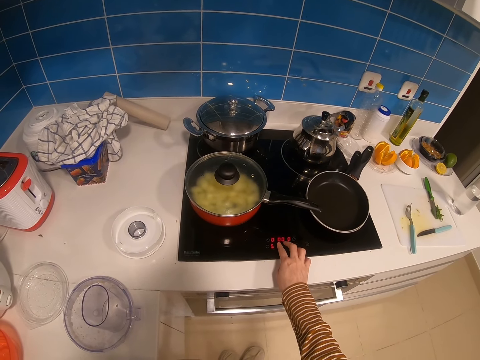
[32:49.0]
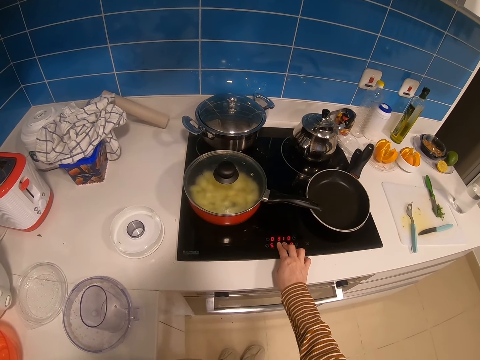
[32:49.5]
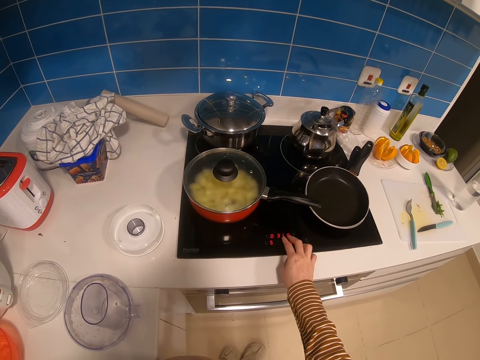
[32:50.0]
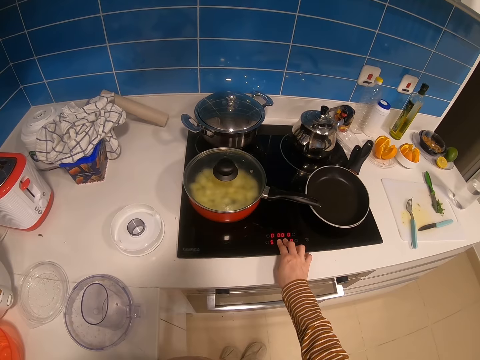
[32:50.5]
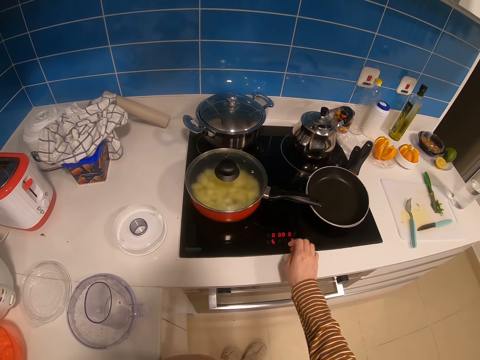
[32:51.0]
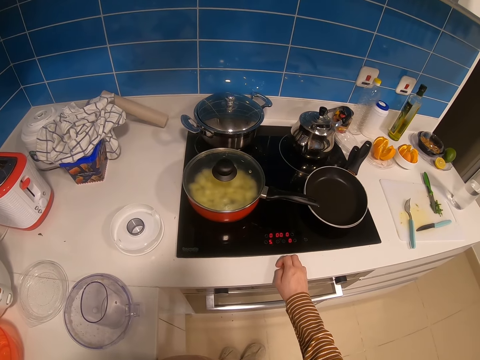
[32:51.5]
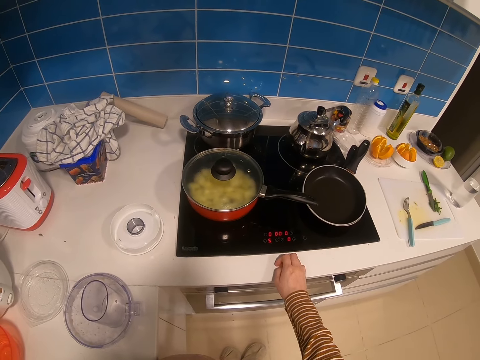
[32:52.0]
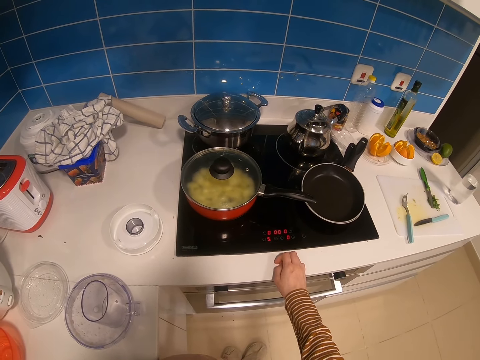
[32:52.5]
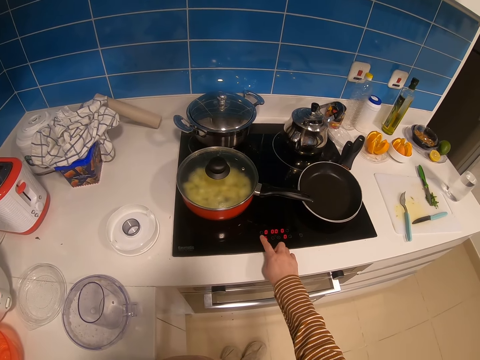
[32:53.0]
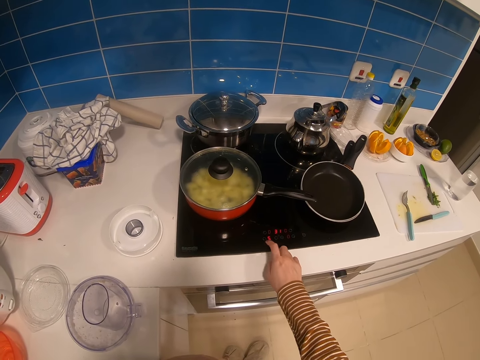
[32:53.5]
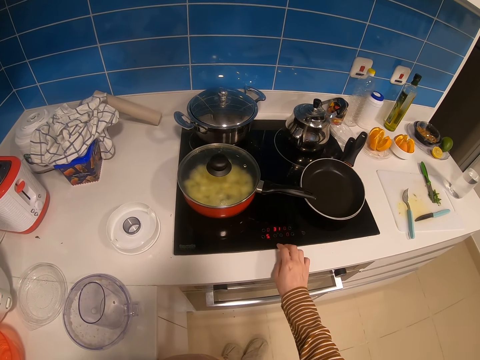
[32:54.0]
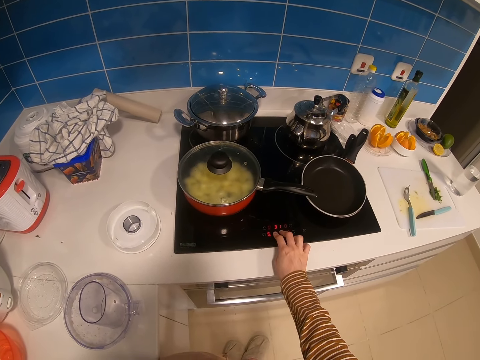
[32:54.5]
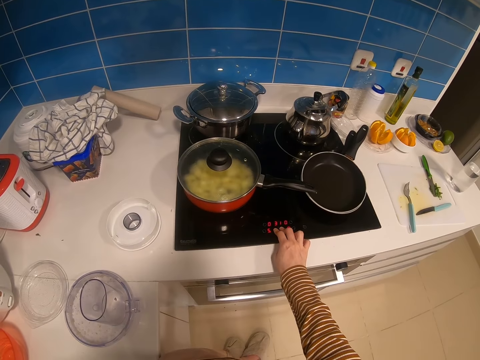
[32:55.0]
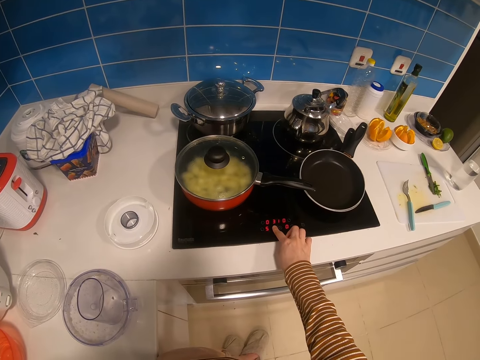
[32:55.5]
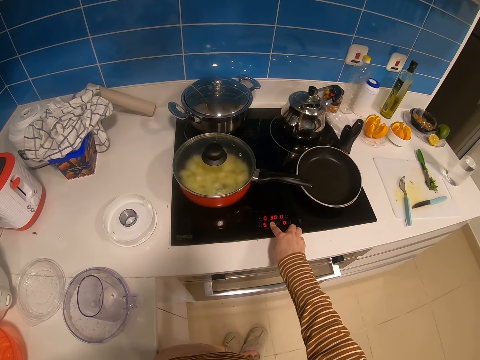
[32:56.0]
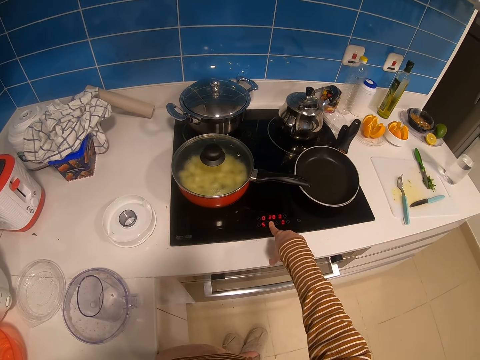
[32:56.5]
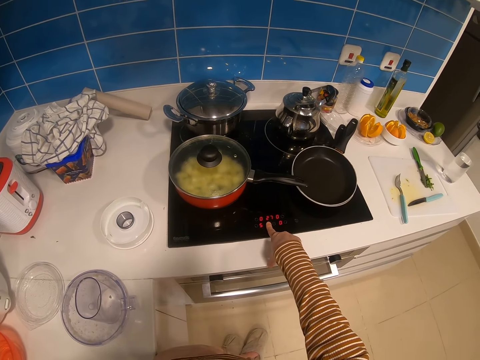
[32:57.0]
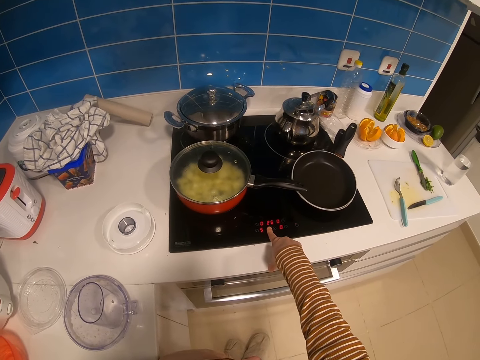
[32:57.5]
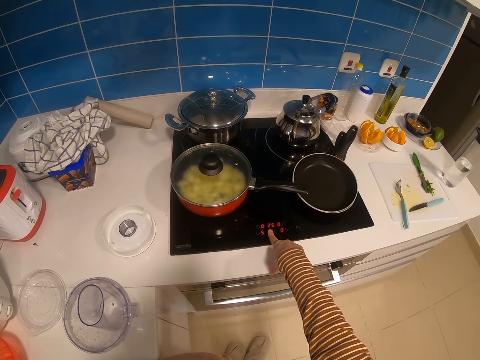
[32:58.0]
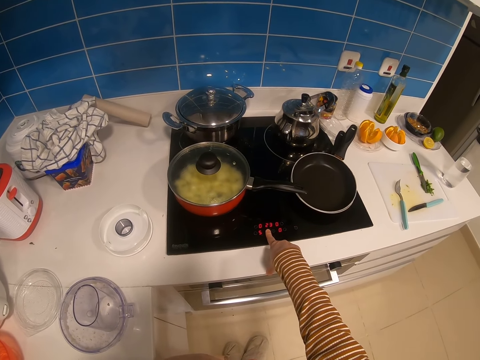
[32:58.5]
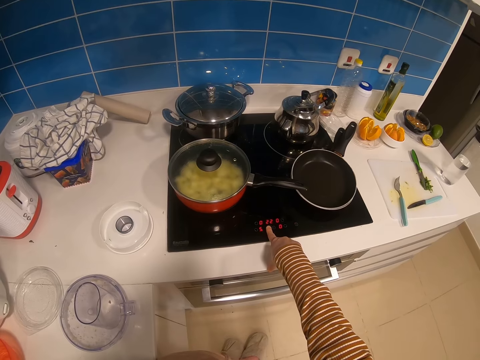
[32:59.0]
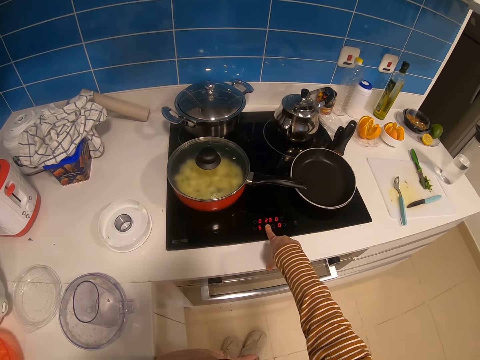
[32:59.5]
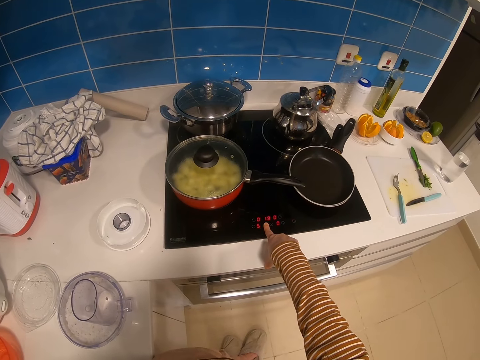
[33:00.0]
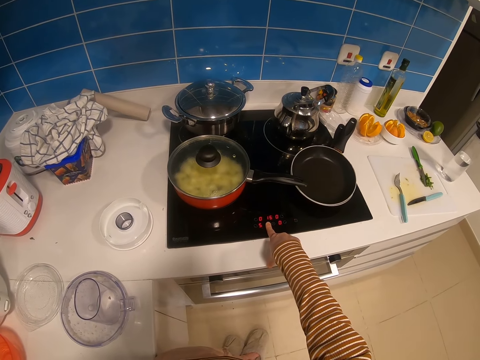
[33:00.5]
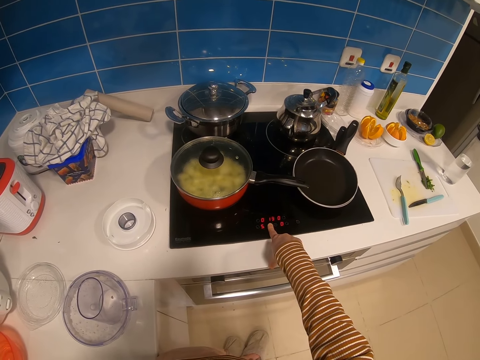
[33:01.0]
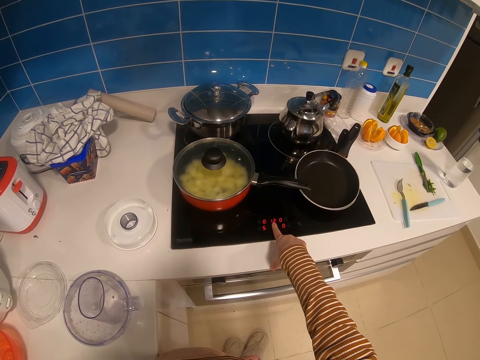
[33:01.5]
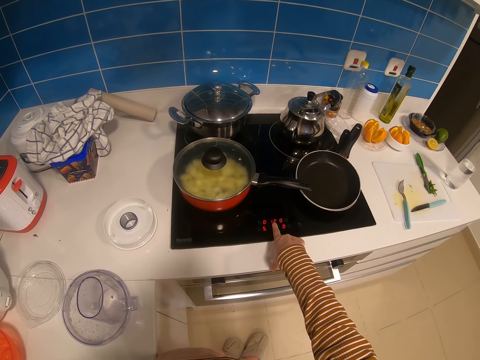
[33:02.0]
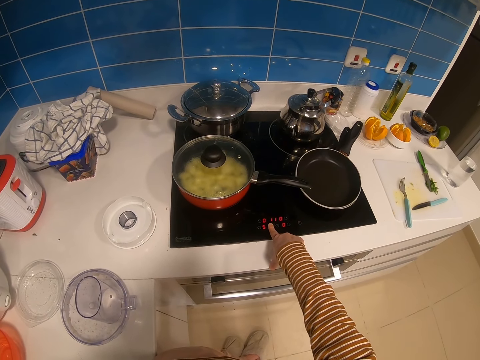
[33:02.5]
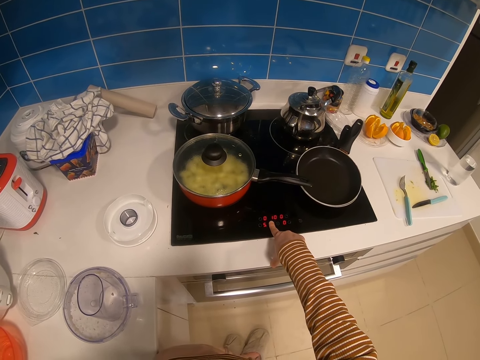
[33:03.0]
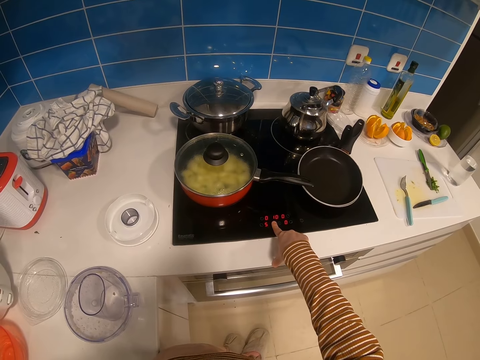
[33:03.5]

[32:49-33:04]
The camera wearer presses on the stove. They place the right hand on the cooker. They put a hand on the counter. They press on the stove.

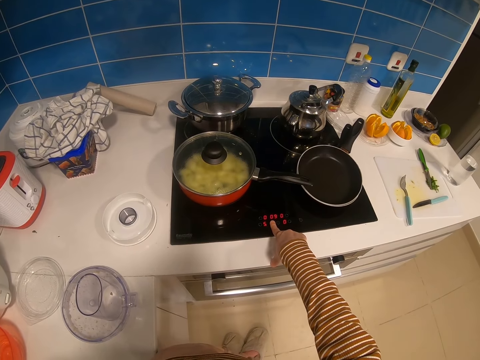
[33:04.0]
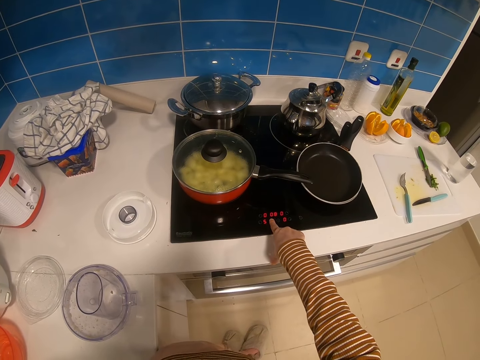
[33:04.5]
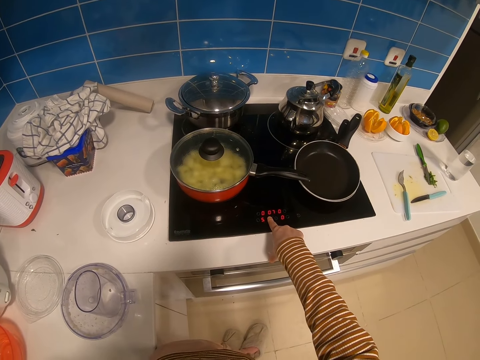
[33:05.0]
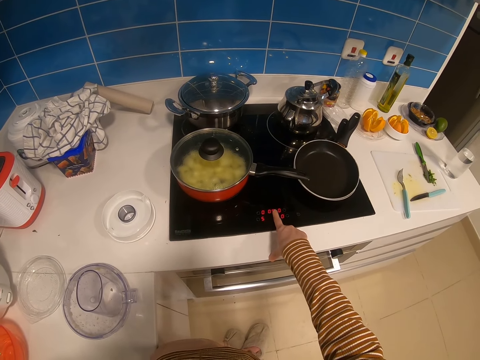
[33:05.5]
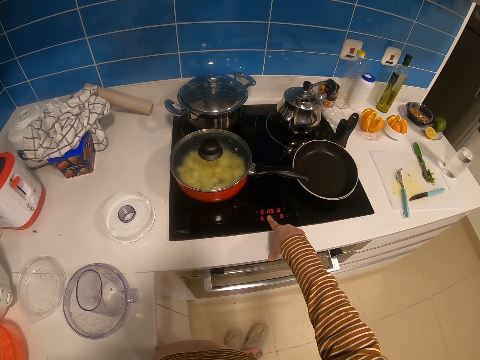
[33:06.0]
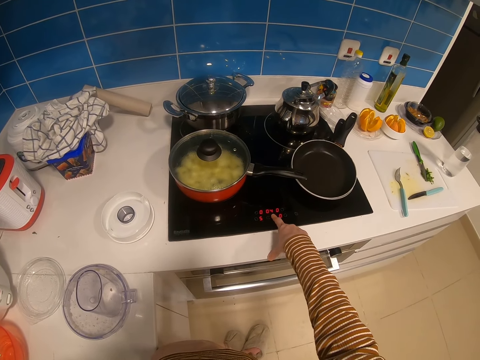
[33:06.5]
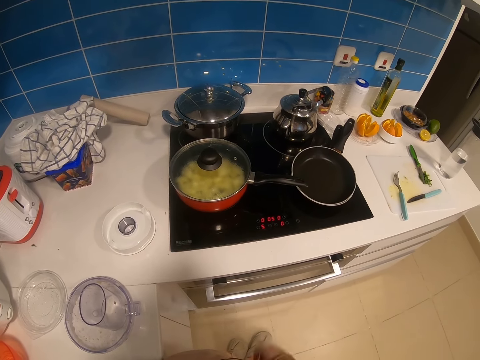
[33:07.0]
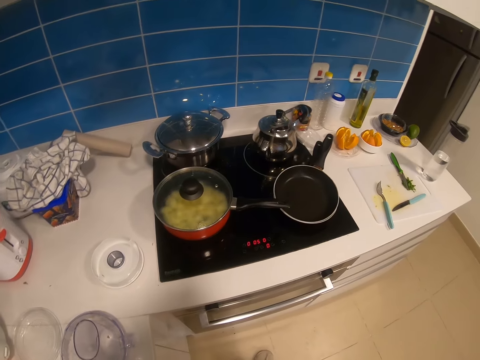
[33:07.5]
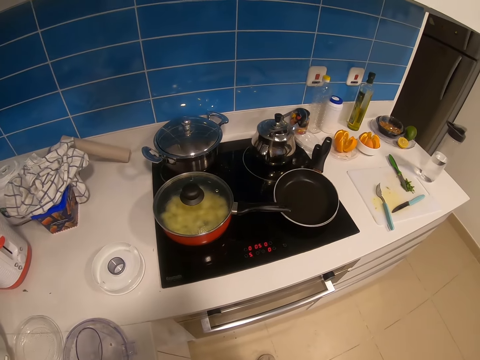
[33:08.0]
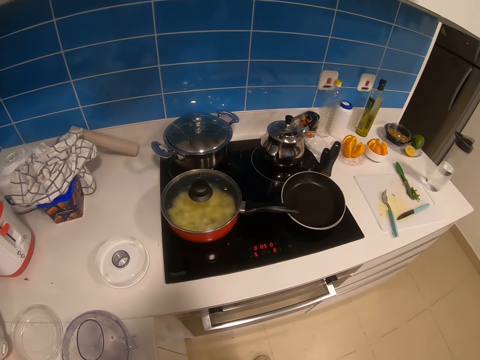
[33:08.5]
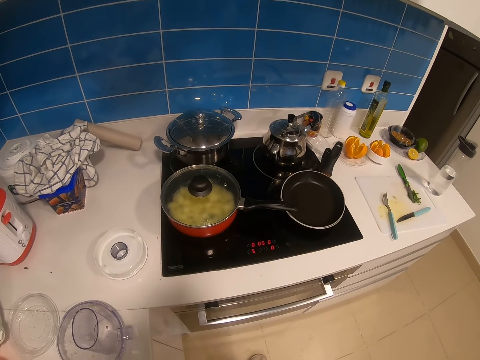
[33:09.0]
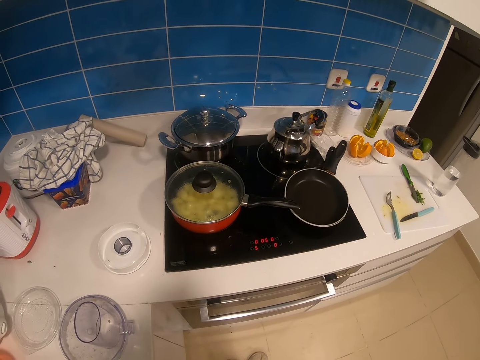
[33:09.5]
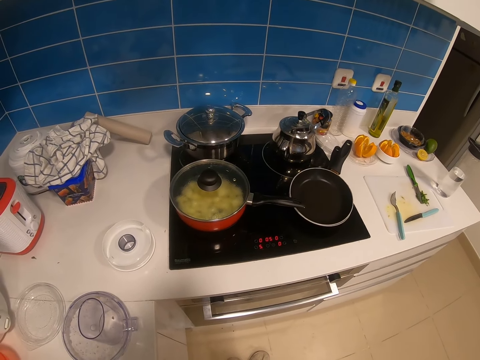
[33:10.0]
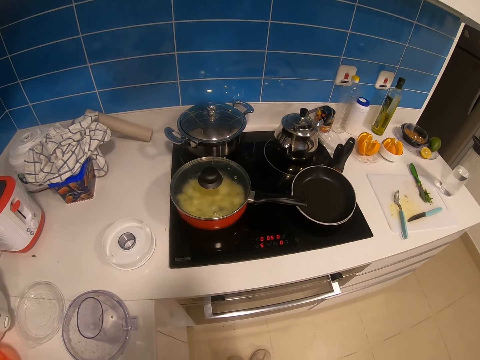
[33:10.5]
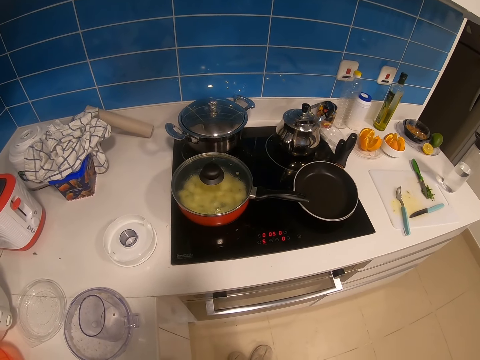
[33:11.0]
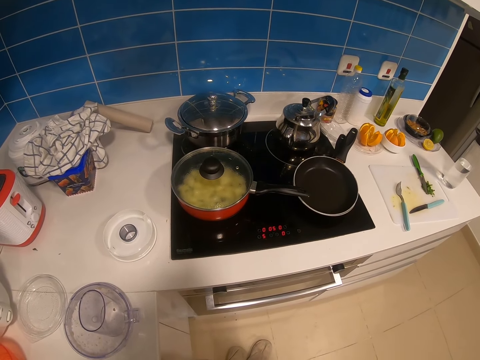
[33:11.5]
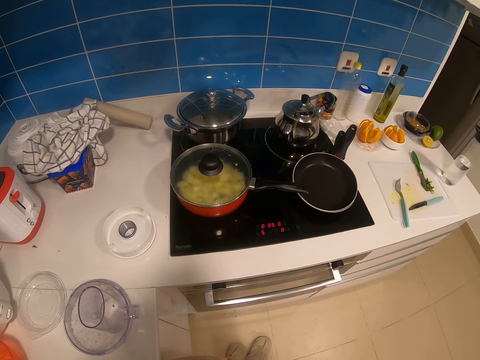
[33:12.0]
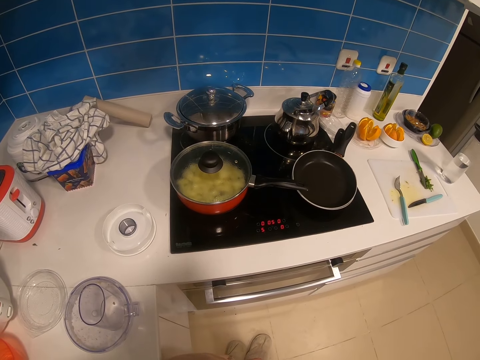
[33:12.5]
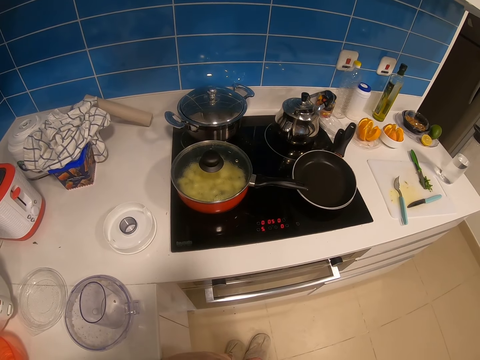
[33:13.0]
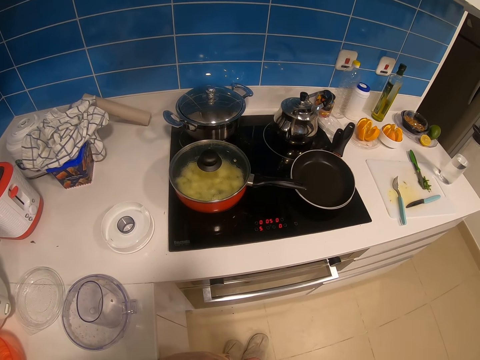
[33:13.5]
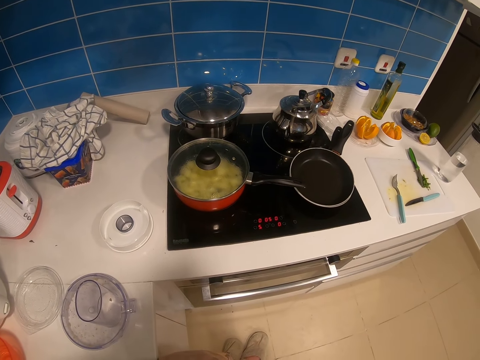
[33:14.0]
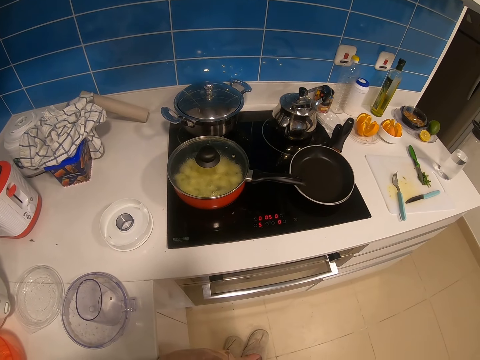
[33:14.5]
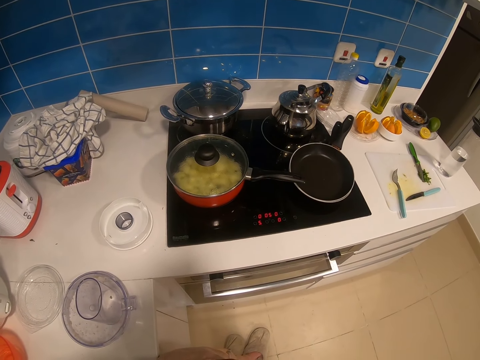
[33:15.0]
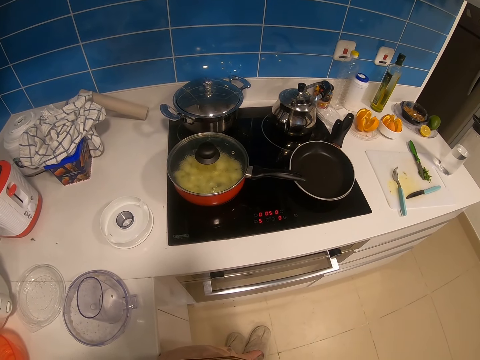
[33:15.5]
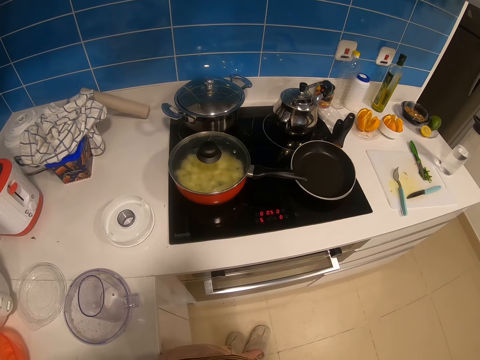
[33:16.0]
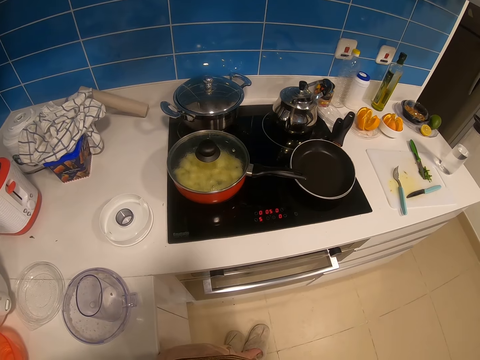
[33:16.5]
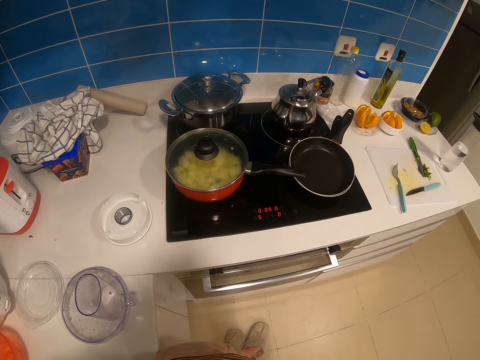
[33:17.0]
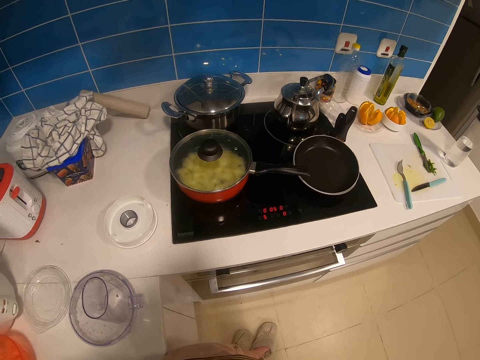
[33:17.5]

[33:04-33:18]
The camera wearer looks around. They look at the cooker.
